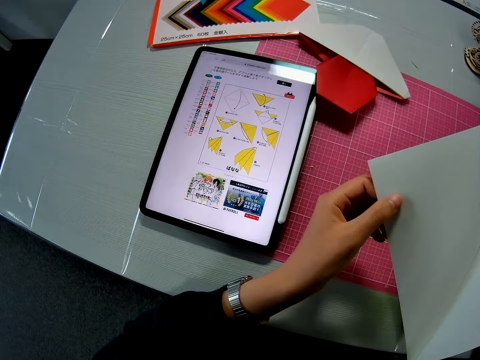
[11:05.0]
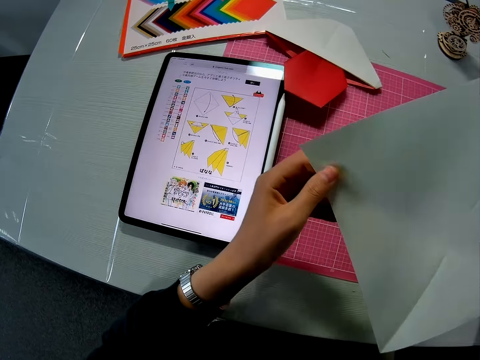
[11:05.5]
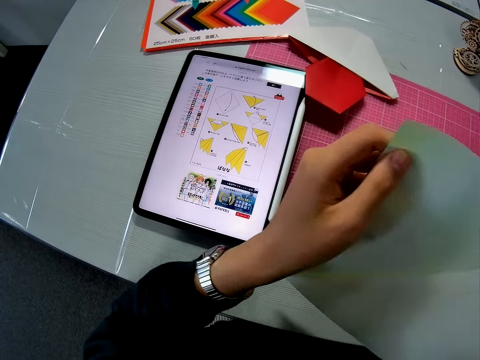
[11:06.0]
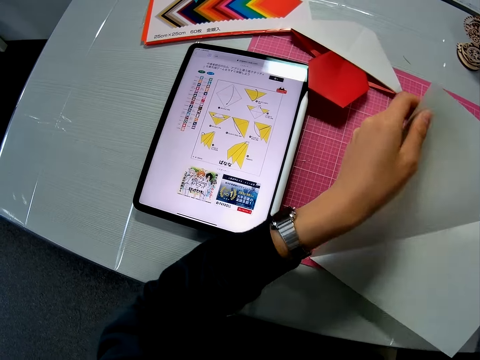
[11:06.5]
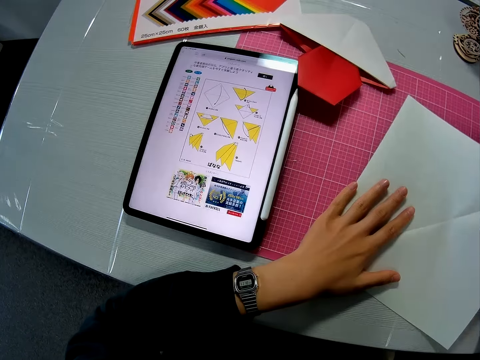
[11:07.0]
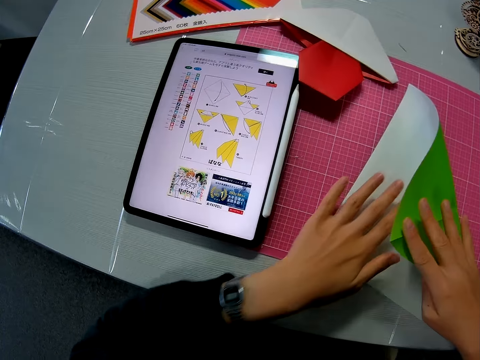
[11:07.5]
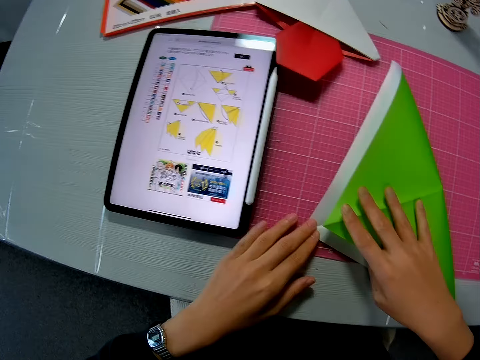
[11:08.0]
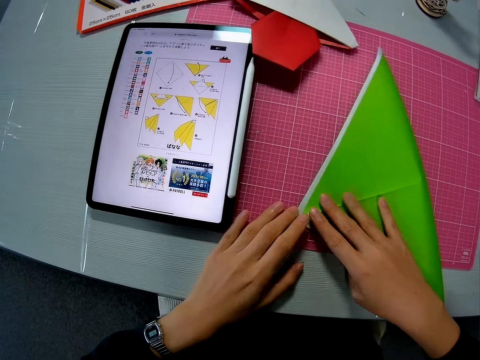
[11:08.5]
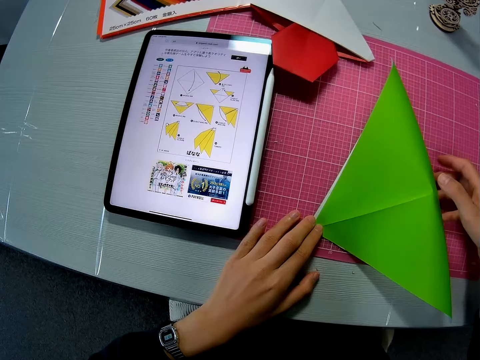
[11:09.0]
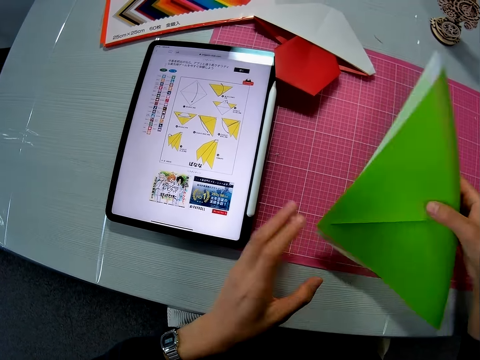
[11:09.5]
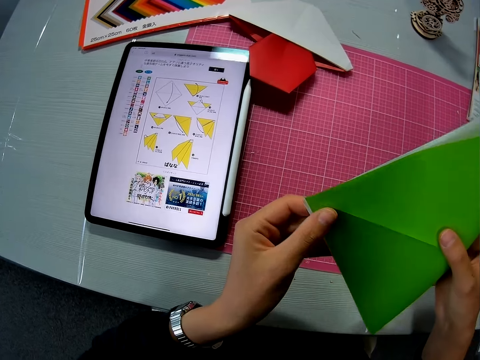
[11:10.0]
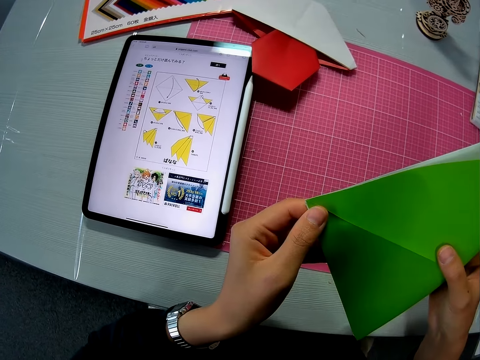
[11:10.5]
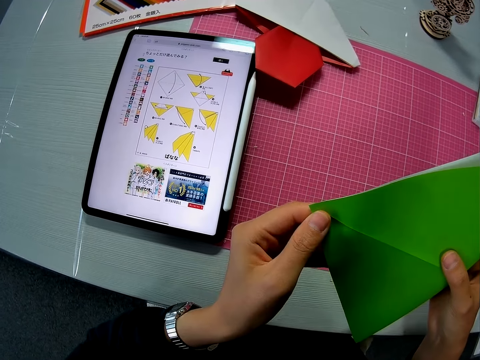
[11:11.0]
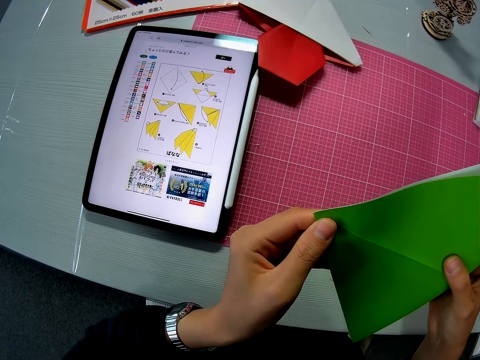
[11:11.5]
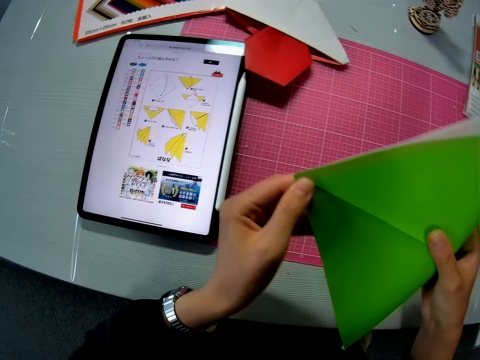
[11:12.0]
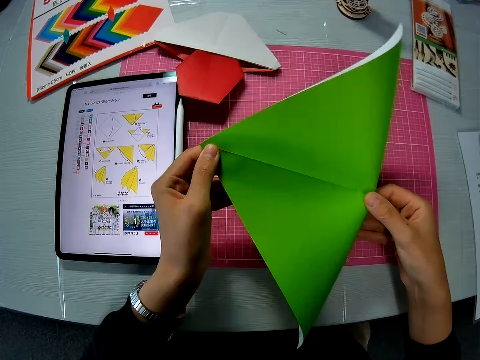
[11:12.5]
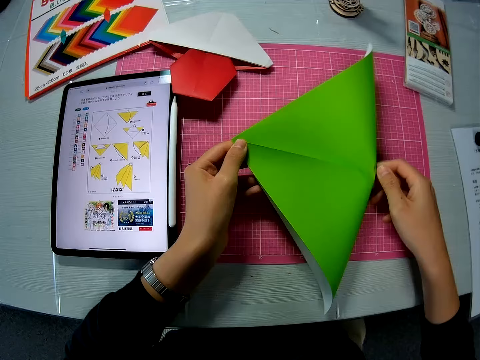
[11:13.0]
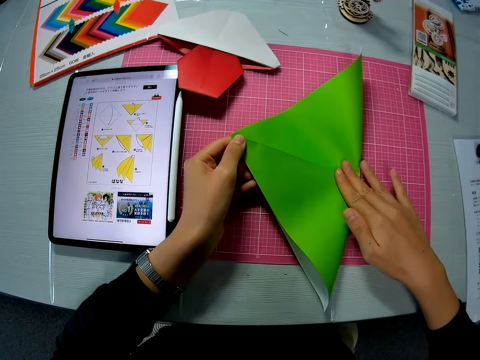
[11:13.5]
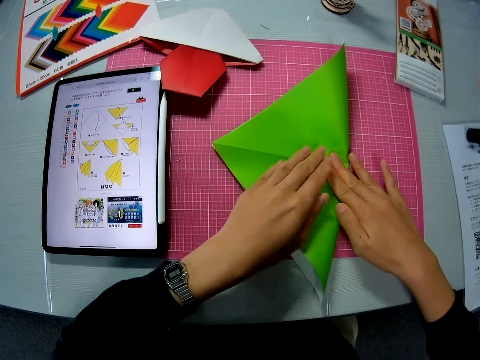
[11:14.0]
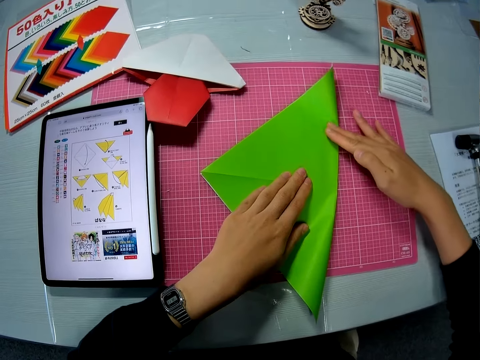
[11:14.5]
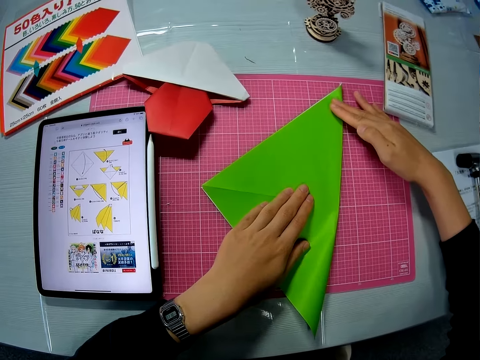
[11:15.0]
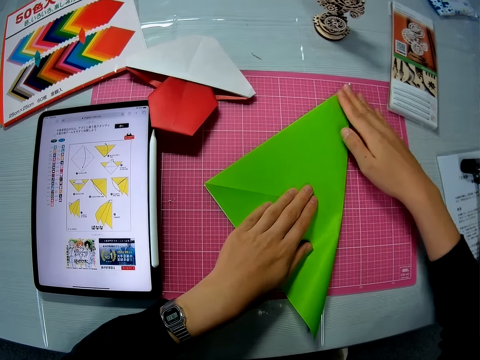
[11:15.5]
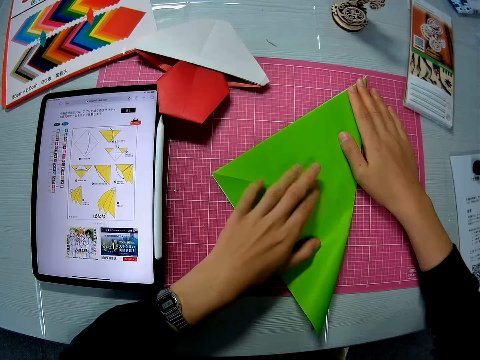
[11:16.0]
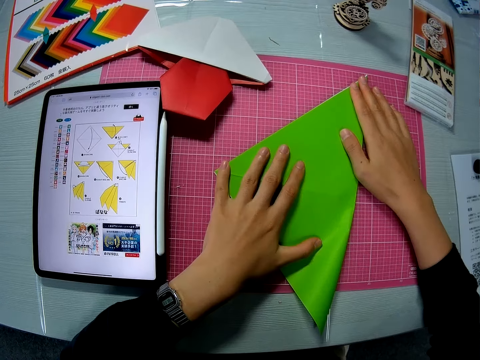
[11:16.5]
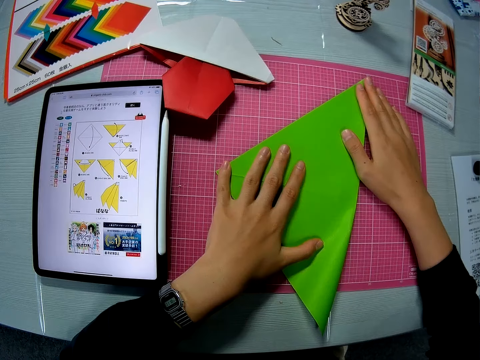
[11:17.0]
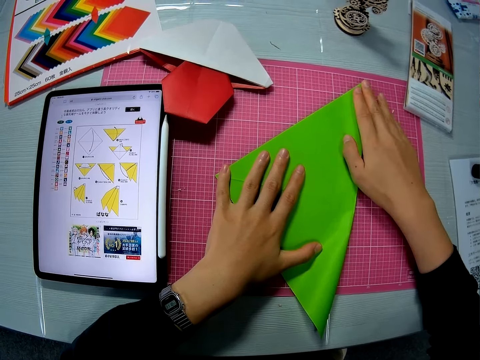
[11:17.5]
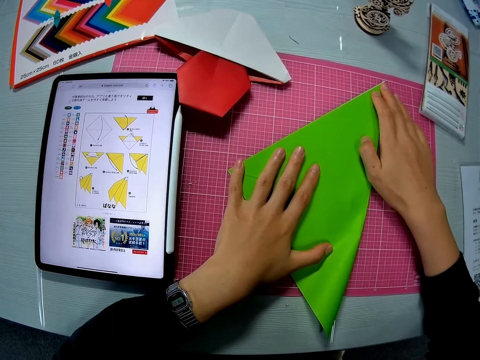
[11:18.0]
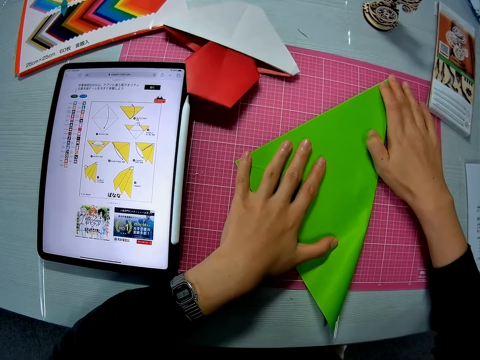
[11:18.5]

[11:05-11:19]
The camera wearer holds up the paper. They open the paper. They place the paper down. They fold the paper. They hold the paper up. They put the paper down. They align the paper.

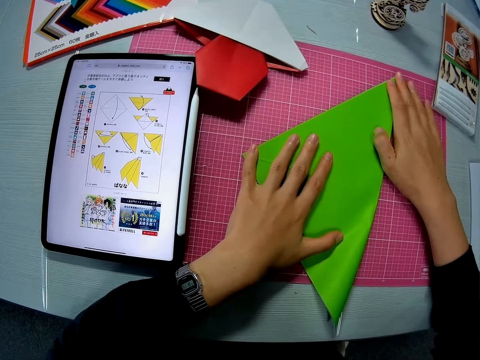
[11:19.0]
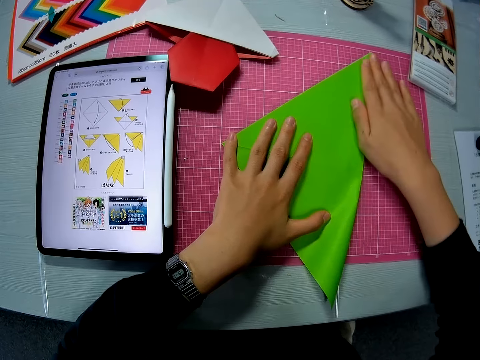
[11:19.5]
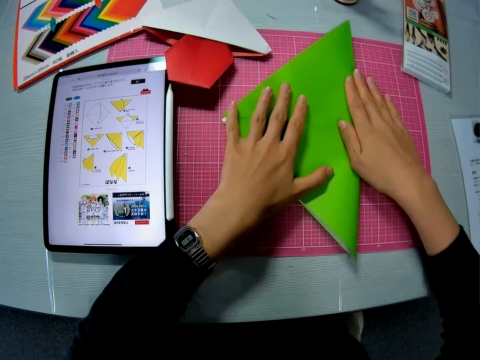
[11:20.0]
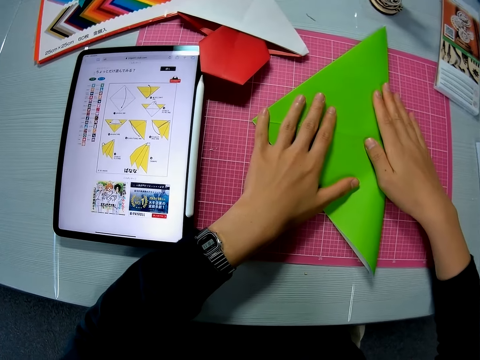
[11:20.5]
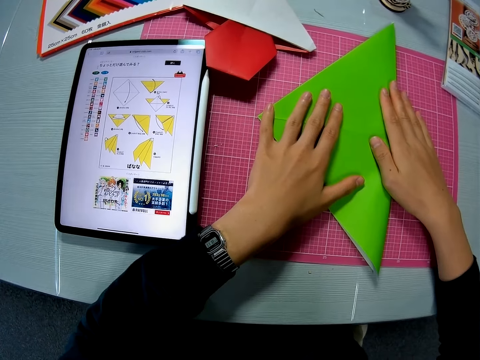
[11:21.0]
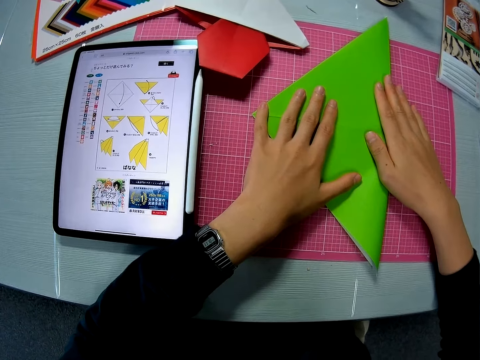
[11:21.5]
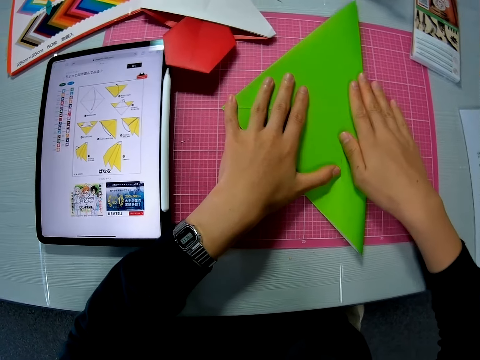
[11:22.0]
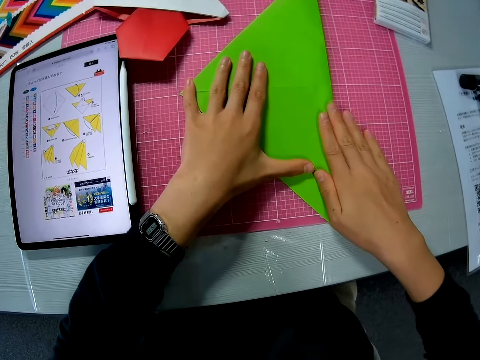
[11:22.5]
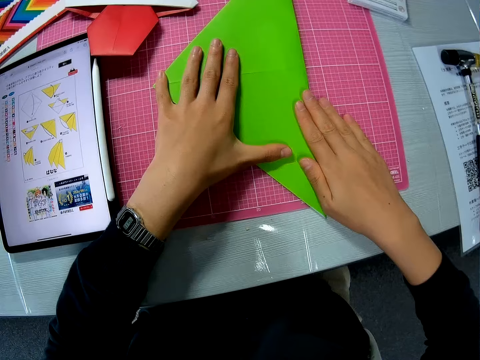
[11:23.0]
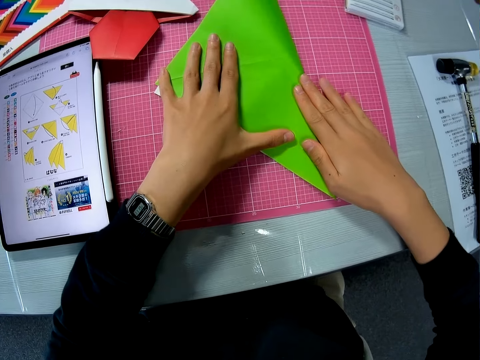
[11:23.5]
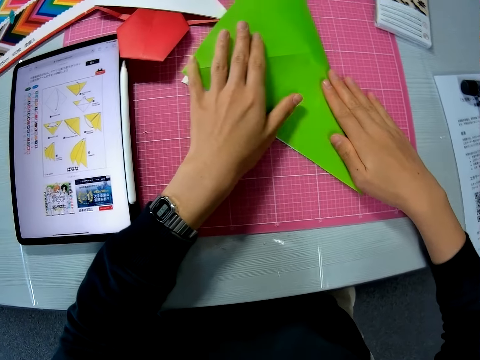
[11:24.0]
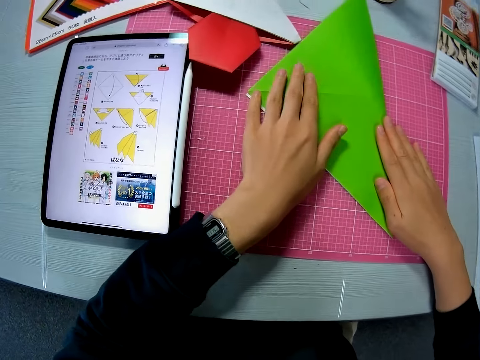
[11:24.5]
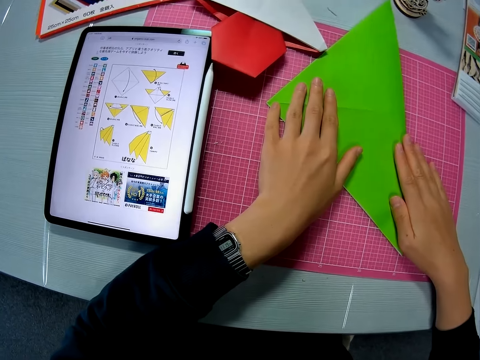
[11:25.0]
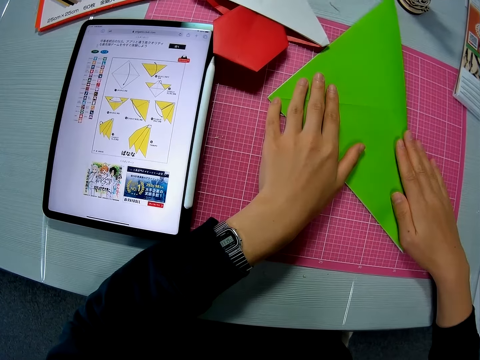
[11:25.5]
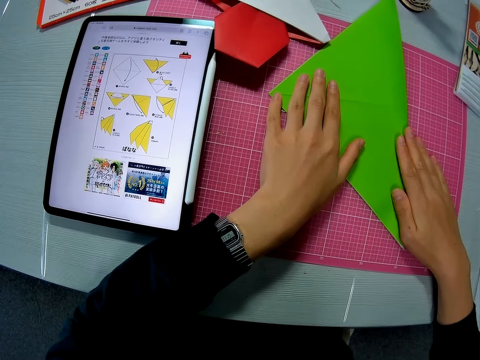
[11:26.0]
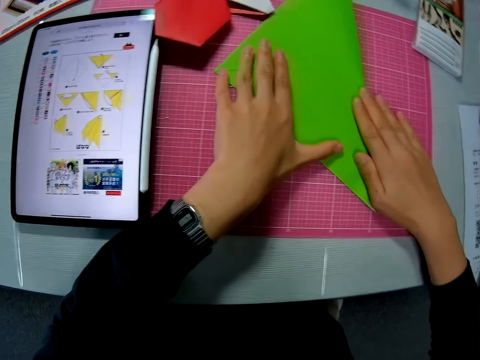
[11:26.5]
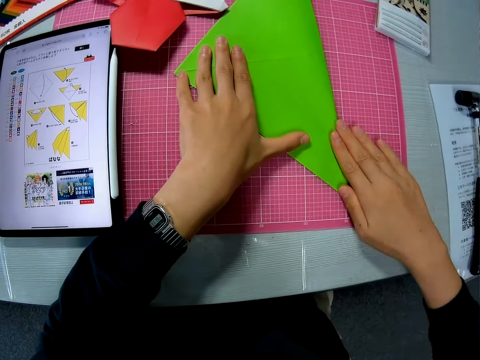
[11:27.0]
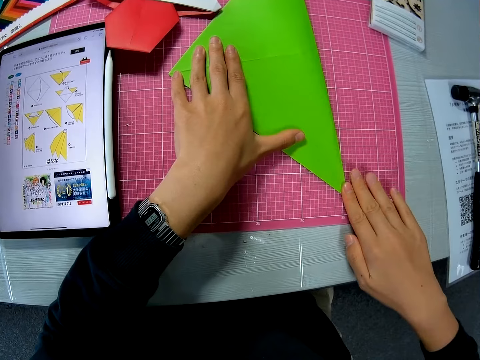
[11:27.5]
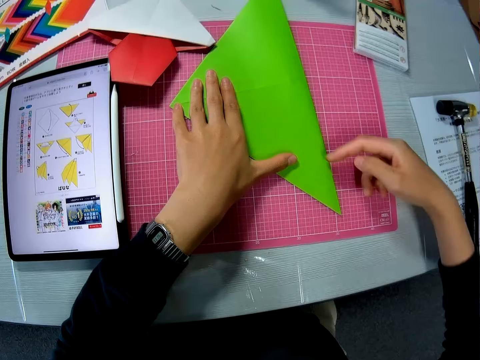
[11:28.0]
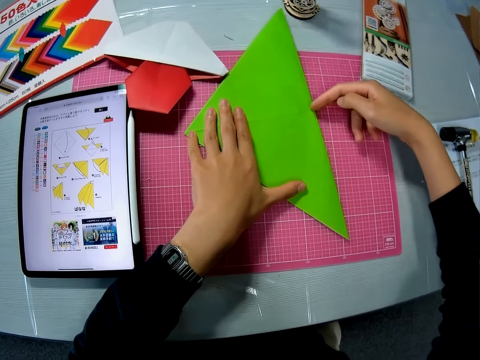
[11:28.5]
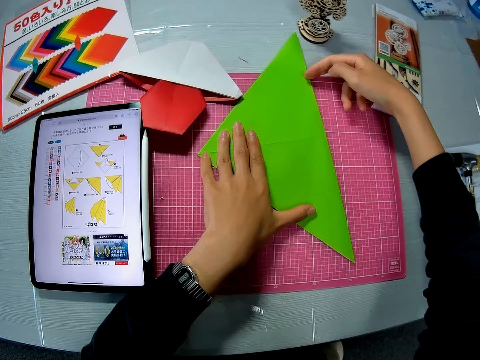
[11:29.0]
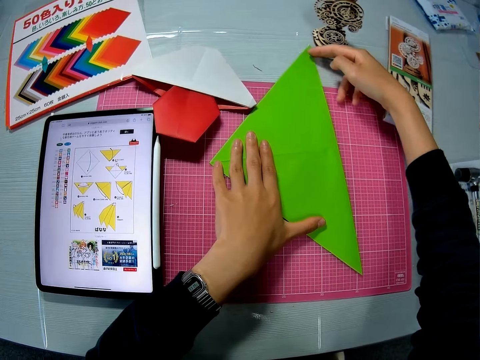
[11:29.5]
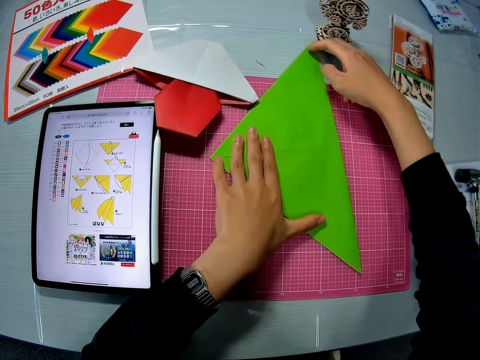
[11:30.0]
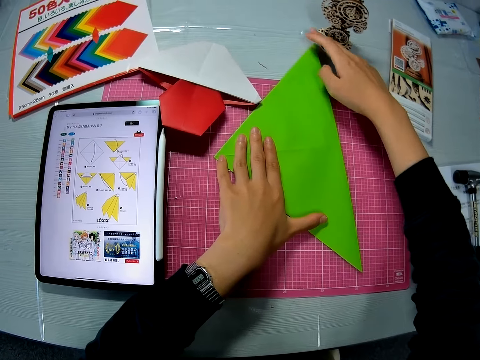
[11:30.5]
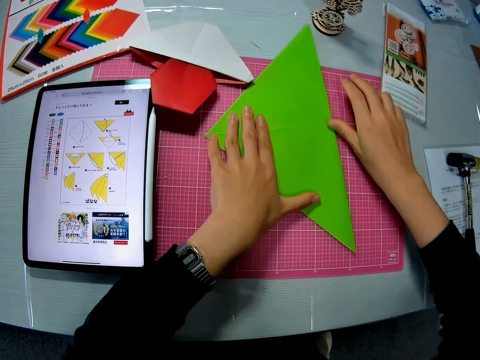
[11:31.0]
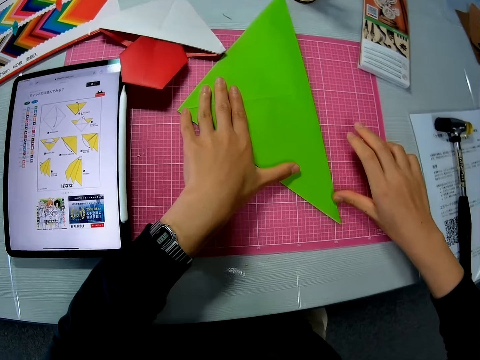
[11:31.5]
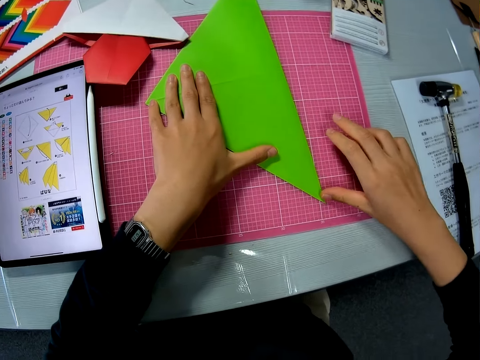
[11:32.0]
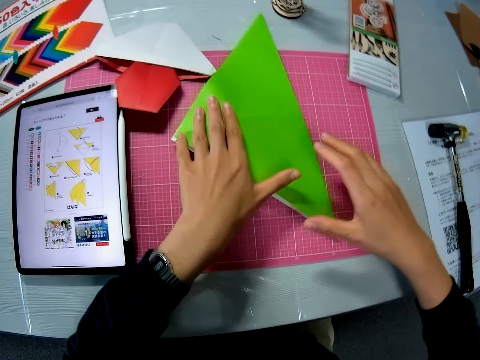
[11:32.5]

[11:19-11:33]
The camera wearer moves the paper. They align the paper. They move the paper. They align the paper with fingers.
